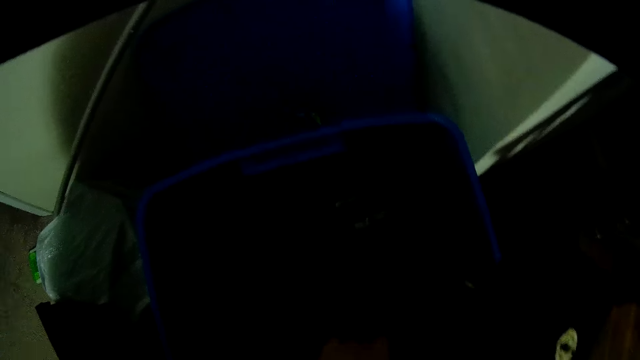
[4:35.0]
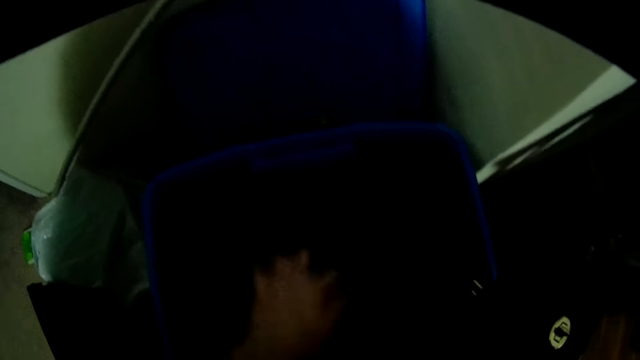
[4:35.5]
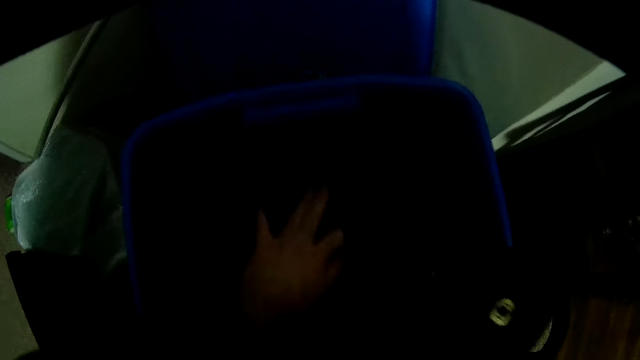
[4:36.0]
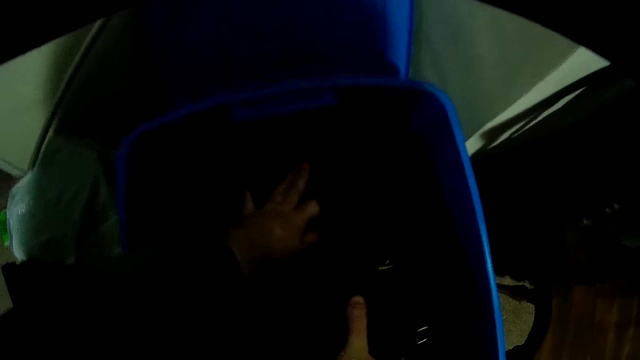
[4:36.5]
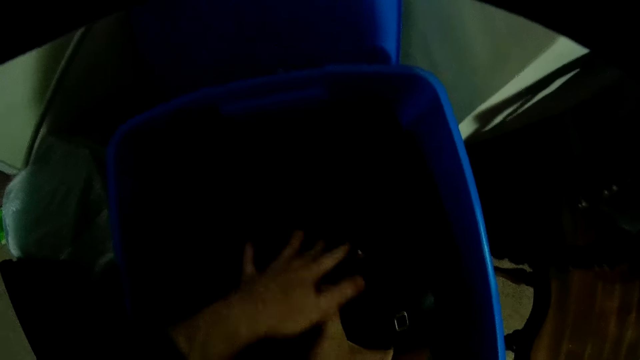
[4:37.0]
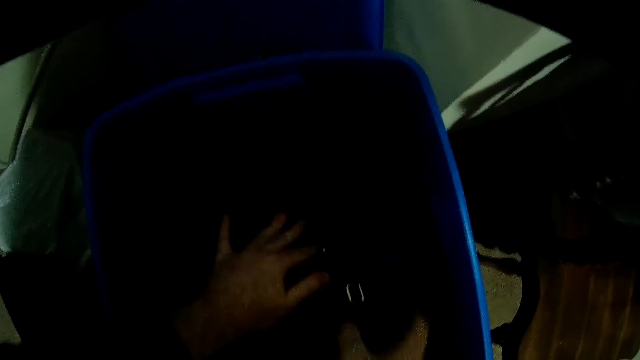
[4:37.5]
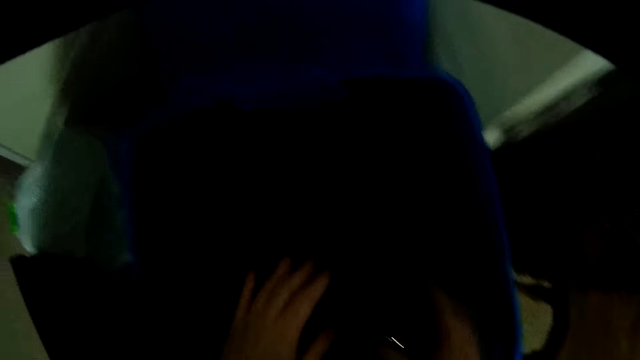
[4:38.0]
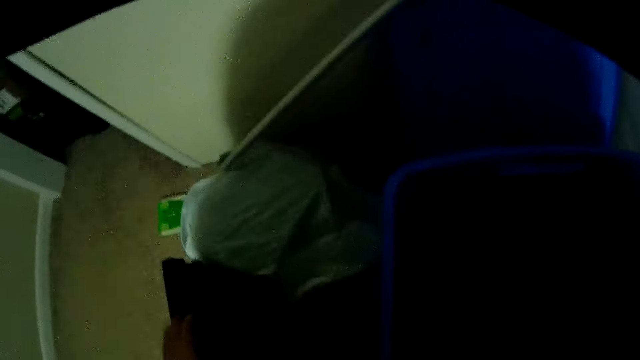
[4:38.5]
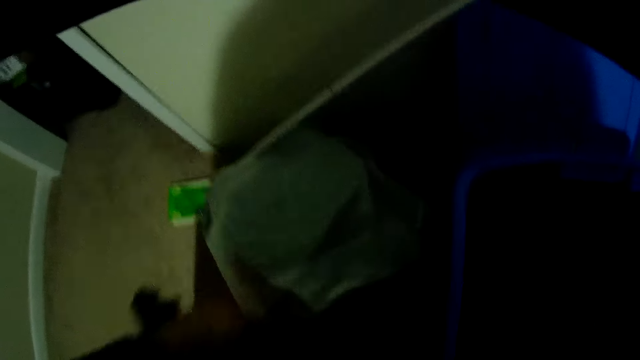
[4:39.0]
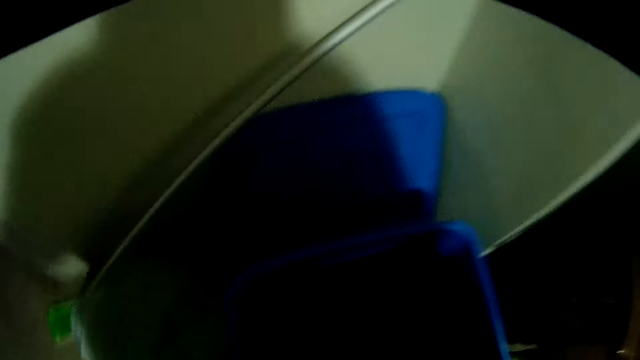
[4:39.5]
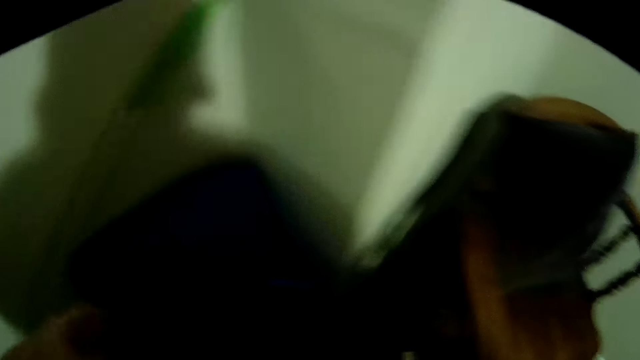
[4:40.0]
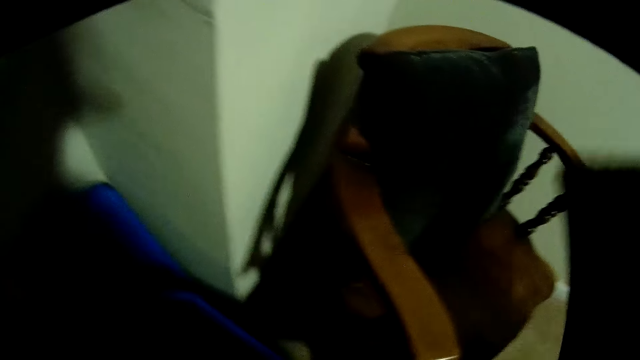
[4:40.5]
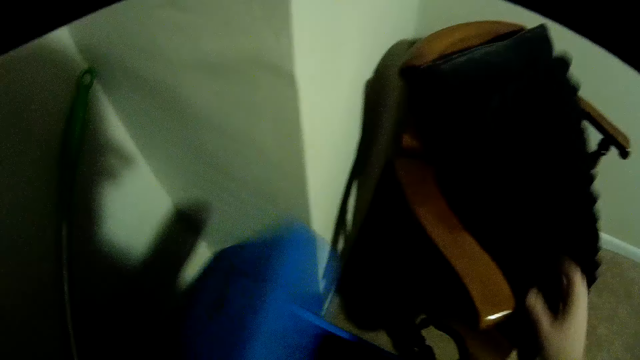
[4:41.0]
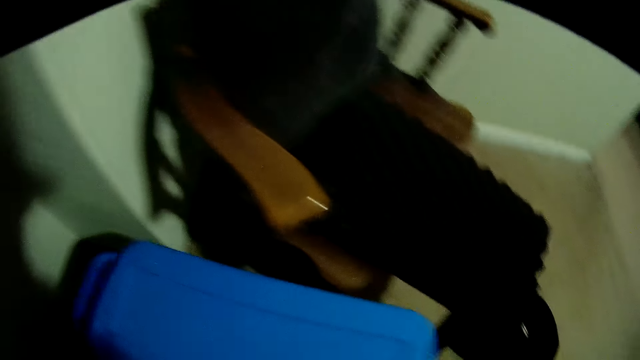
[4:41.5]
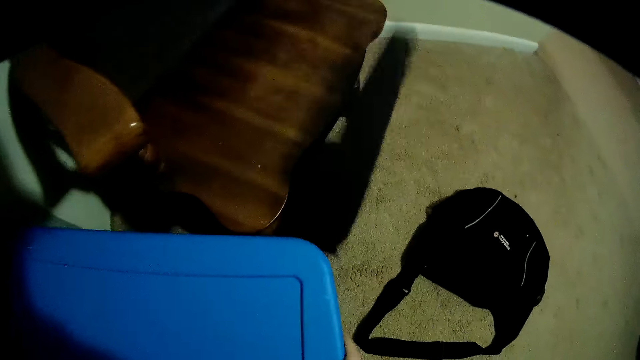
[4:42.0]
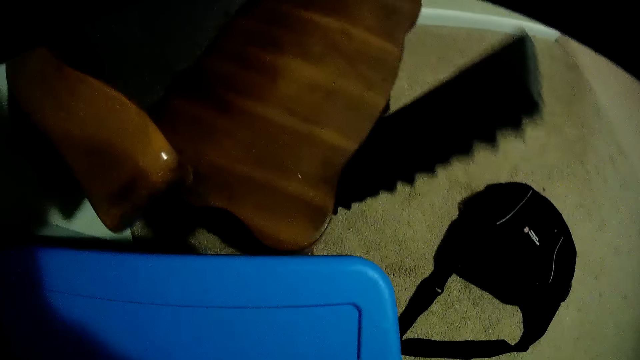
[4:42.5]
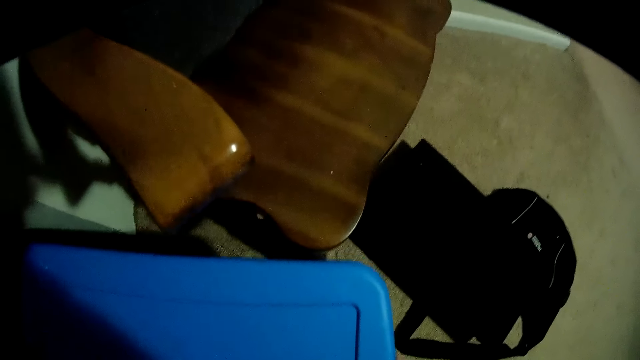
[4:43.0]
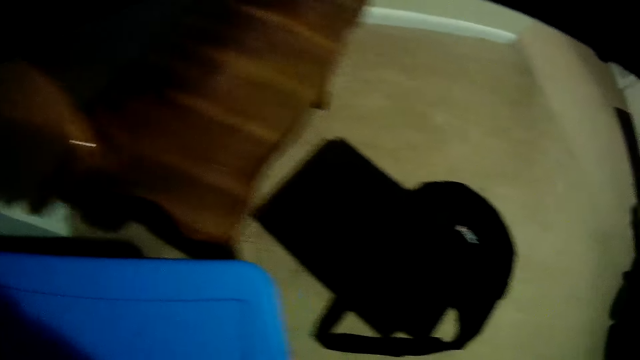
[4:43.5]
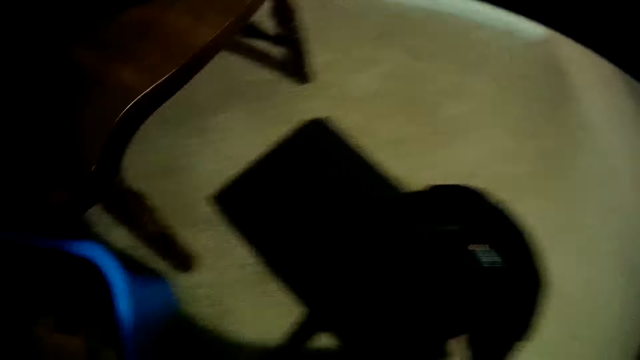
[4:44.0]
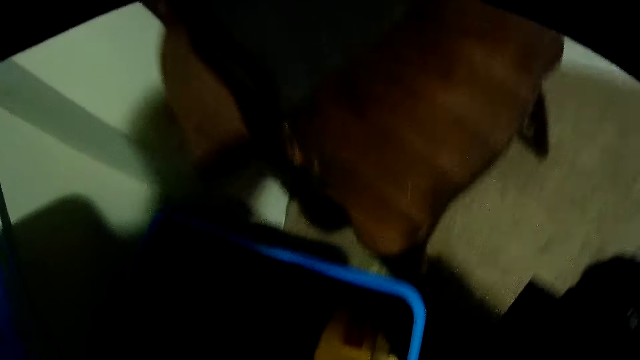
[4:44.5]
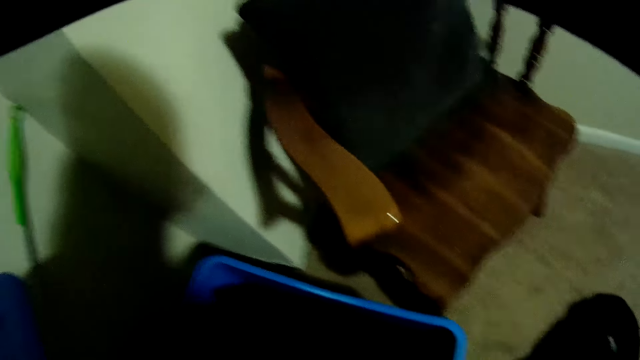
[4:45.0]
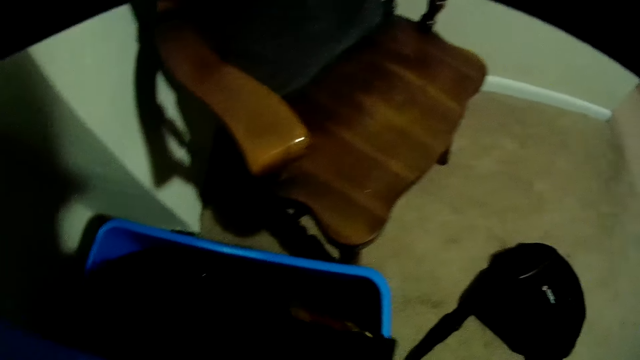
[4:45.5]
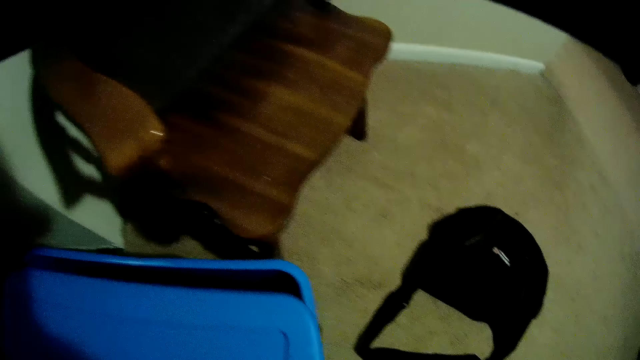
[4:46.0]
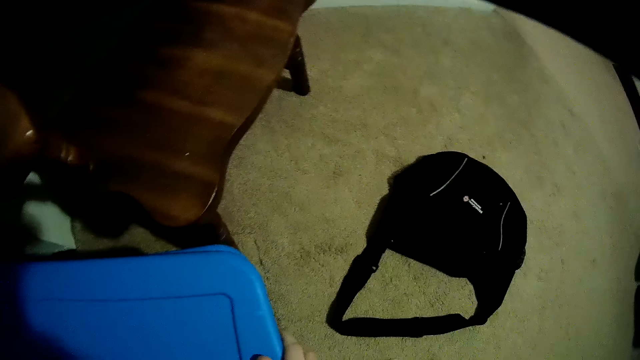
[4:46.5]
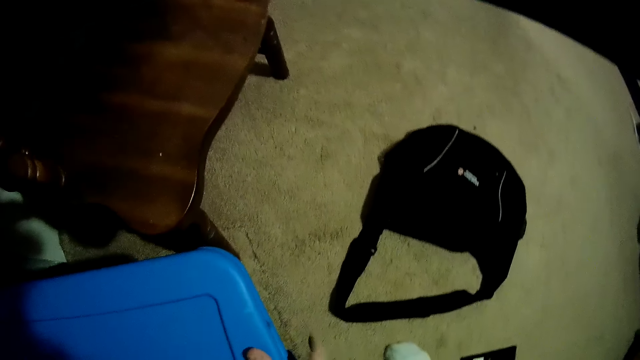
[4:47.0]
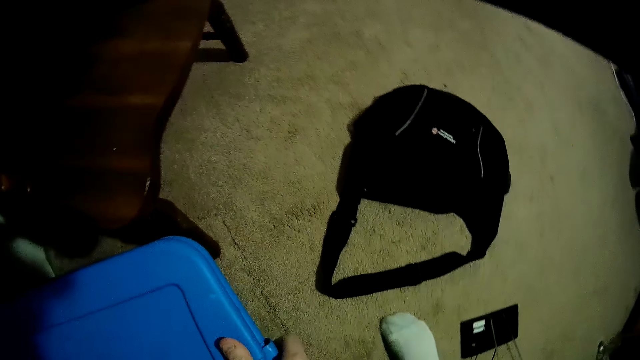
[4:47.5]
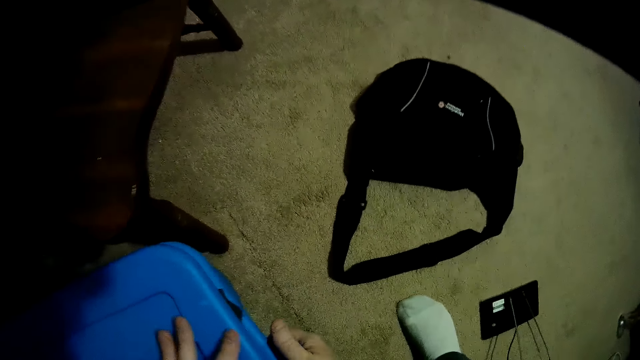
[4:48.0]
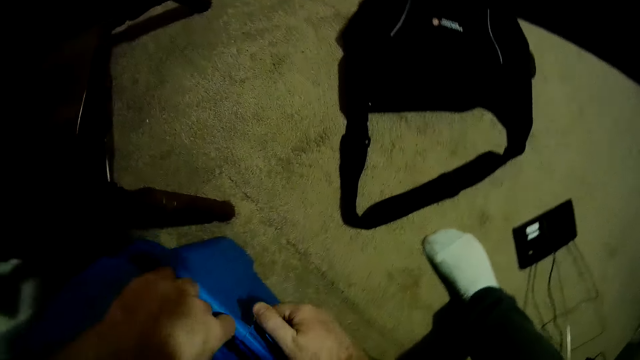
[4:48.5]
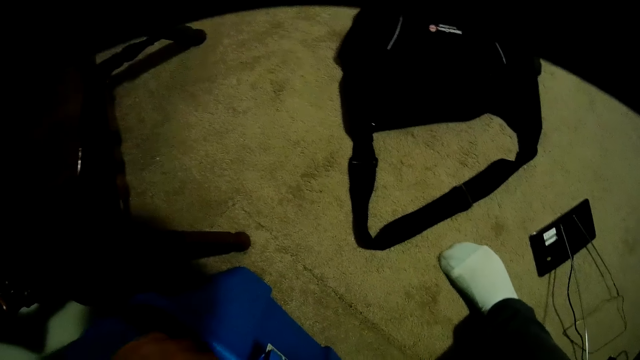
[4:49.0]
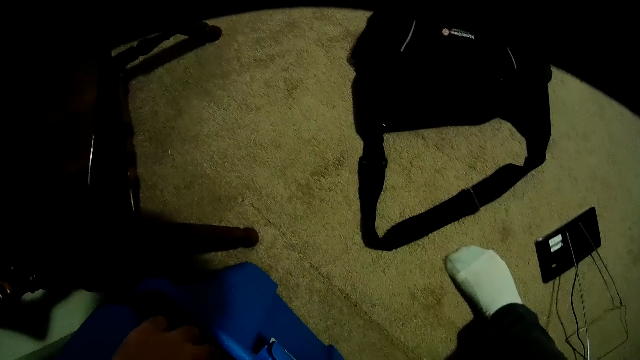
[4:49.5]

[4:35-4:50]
The camera wearer puts the speaker in a bucket. They pick up a mat from the floor. They place the mat on the seat. They close the bucket with a lid. They pick up the mat from the floor. They put the eggs tray in the bucket. They close the bucket.

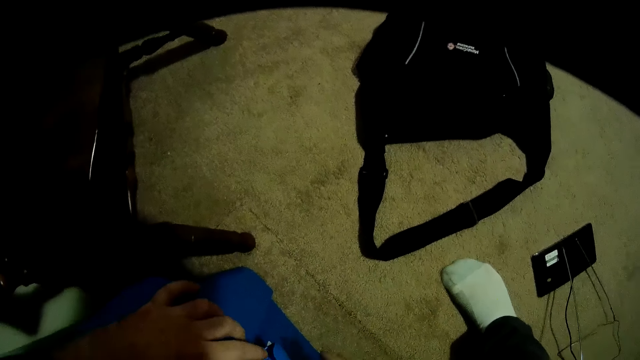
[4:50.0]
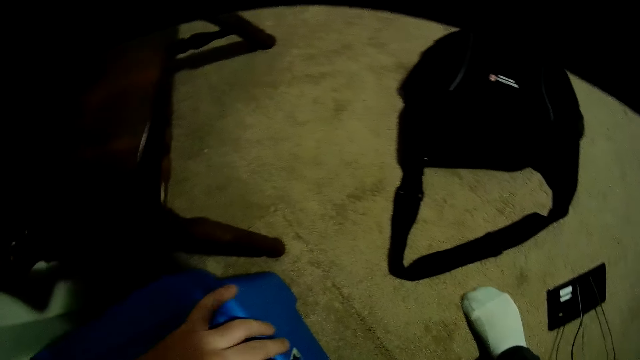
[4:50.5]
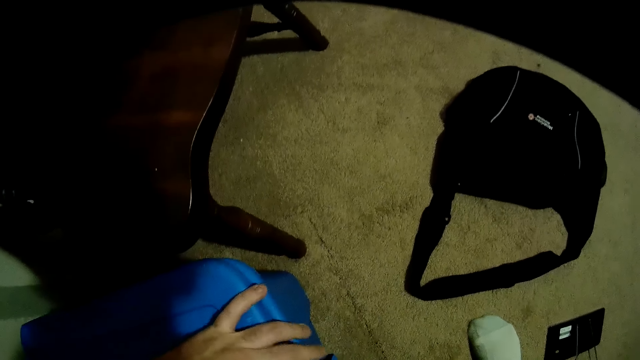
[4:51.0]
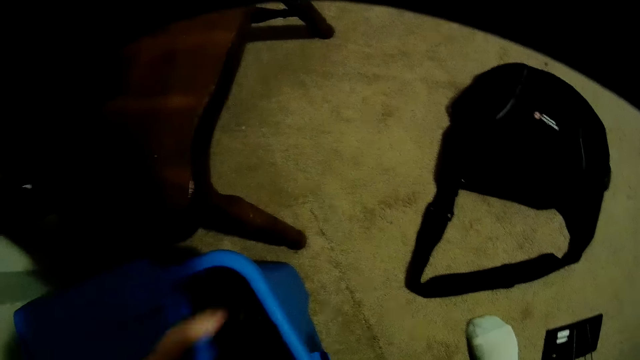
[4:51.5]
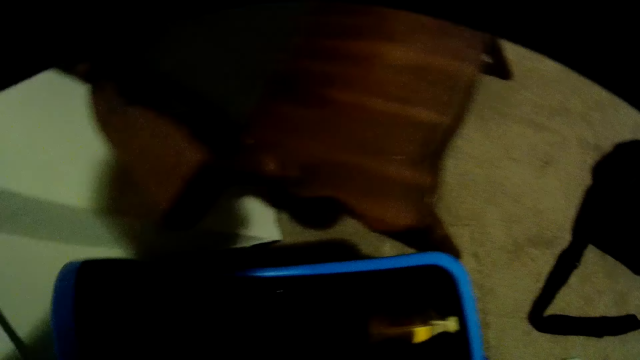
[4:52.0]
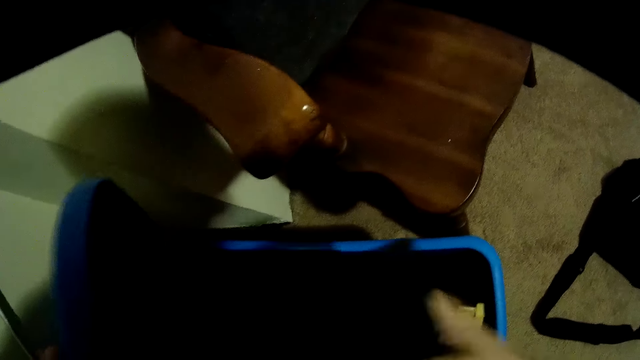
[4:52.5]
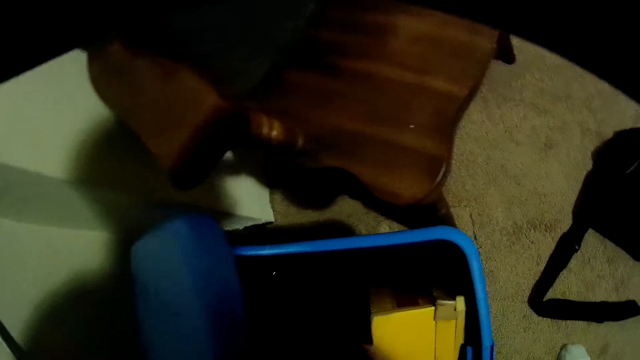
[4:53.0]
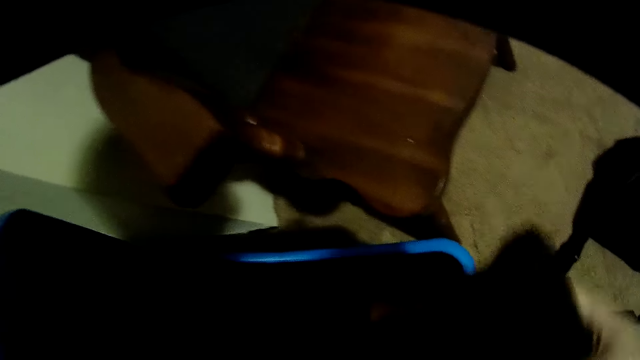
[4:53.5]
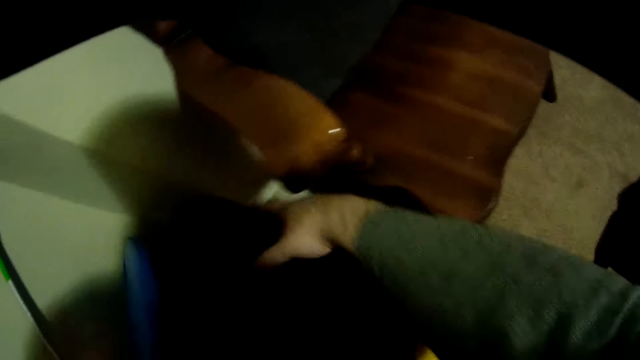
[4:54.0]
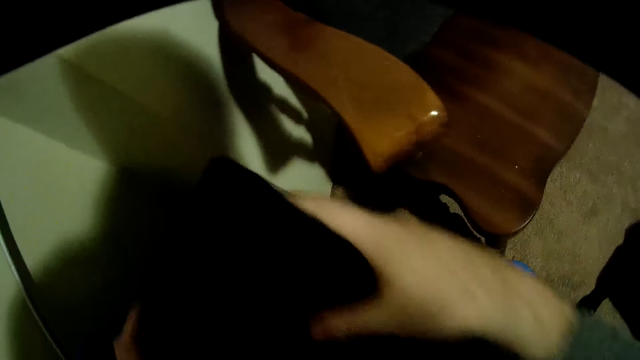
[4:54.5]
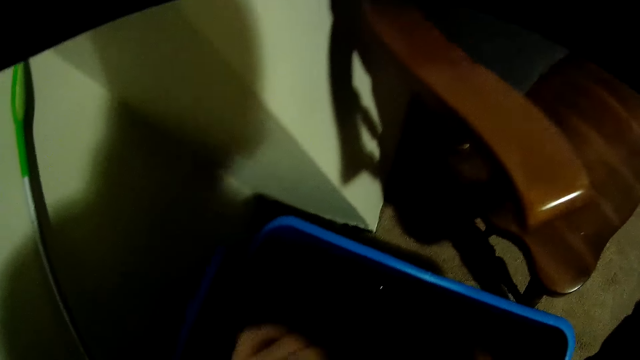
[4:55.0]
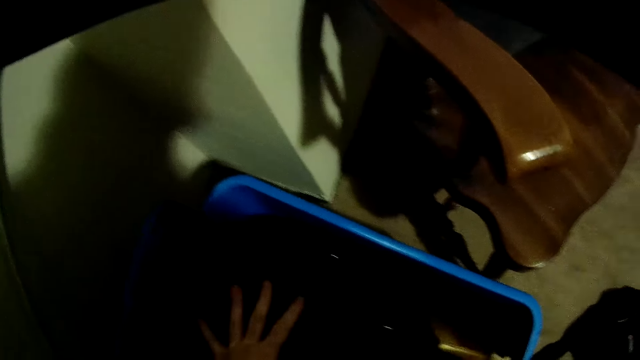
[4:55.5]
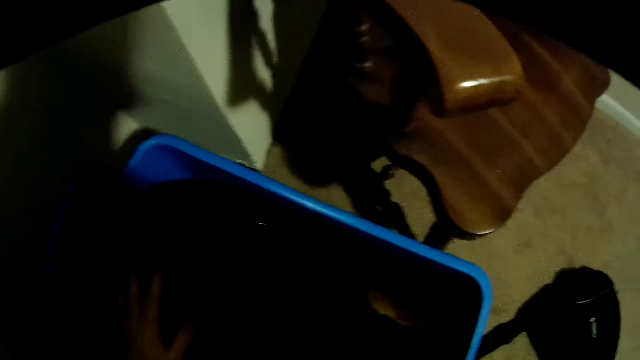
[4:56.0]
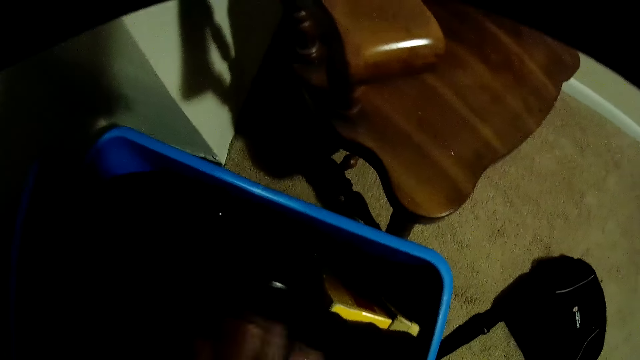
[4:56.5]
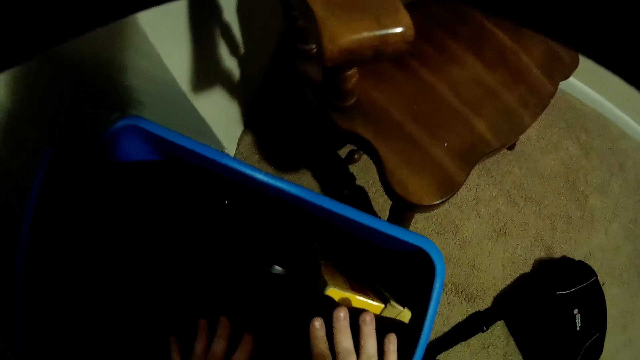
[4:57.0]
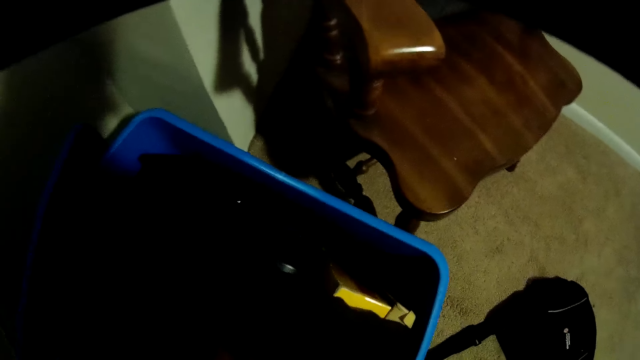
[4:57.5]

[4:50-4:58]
The camera wearer opens the bucket. They press the bag. They arrange items in the bucket. They put down the bucket lid.
